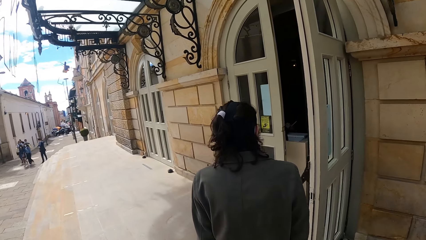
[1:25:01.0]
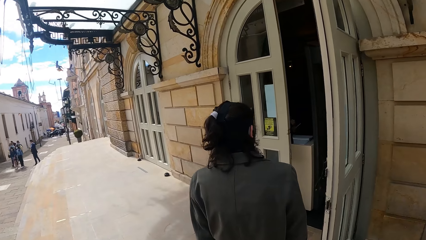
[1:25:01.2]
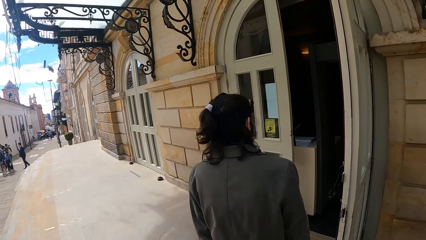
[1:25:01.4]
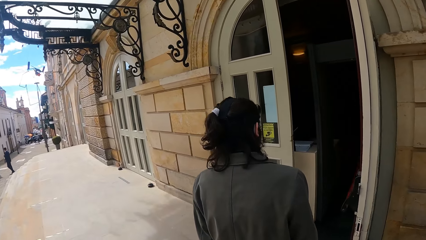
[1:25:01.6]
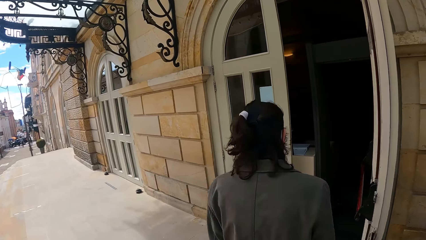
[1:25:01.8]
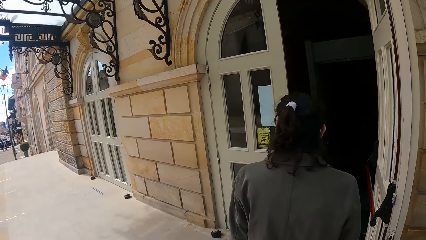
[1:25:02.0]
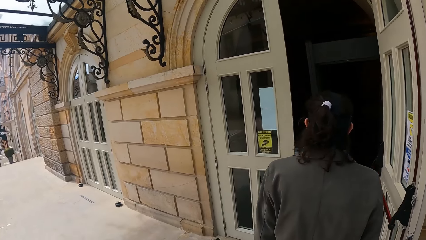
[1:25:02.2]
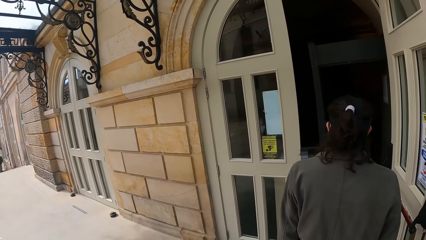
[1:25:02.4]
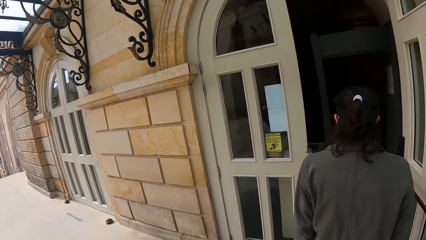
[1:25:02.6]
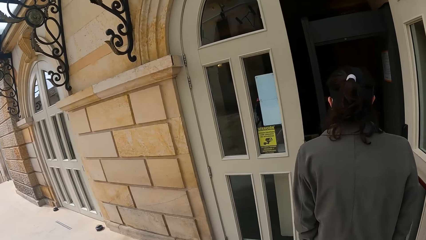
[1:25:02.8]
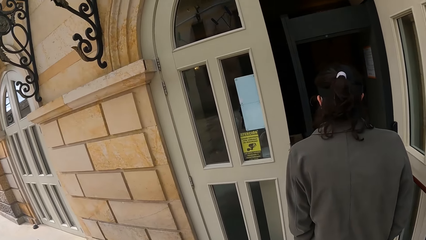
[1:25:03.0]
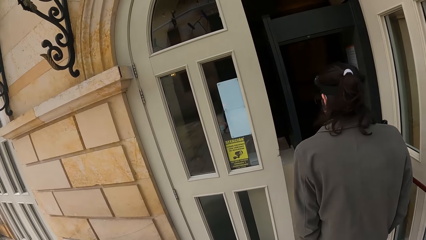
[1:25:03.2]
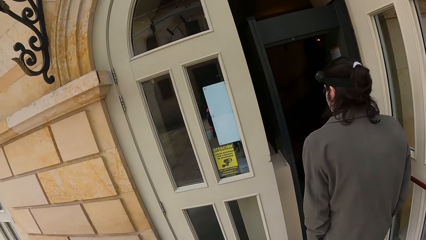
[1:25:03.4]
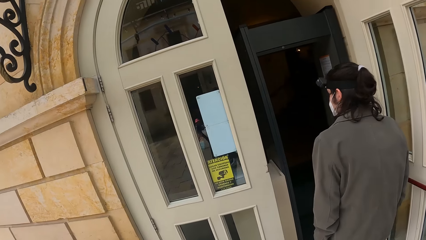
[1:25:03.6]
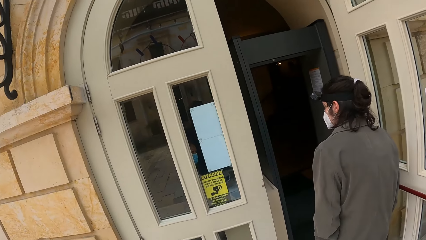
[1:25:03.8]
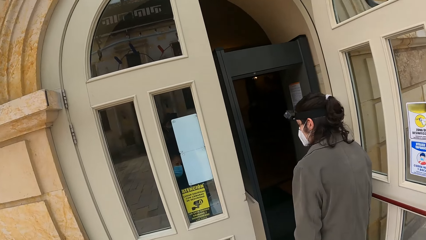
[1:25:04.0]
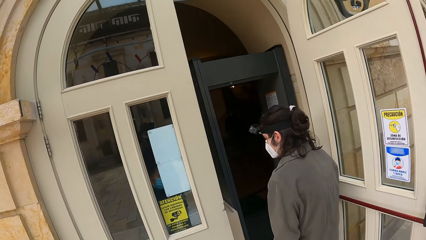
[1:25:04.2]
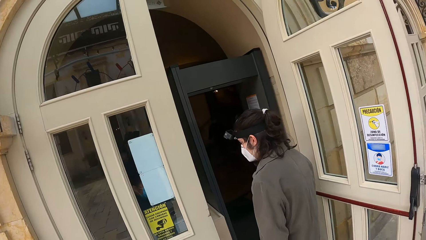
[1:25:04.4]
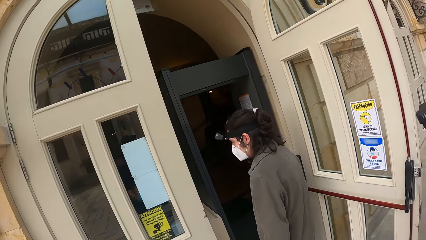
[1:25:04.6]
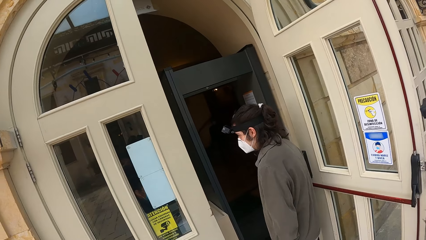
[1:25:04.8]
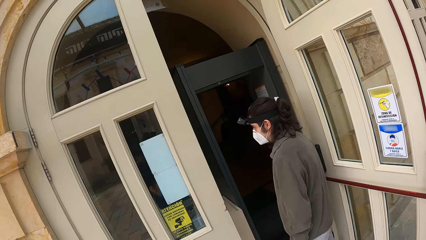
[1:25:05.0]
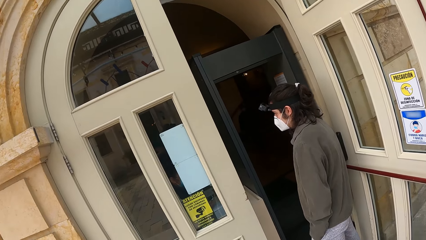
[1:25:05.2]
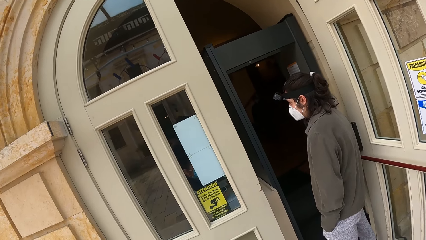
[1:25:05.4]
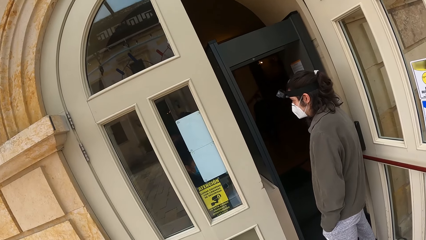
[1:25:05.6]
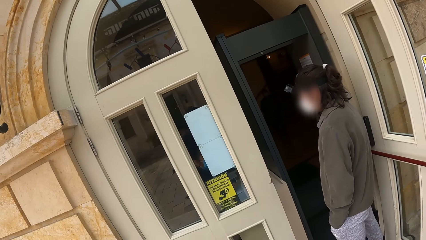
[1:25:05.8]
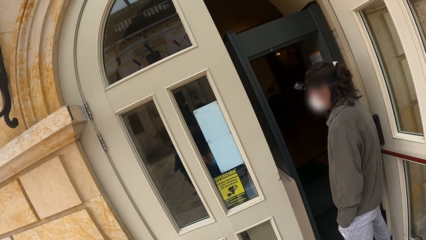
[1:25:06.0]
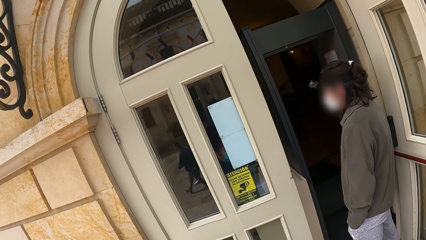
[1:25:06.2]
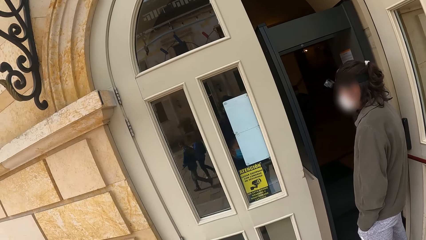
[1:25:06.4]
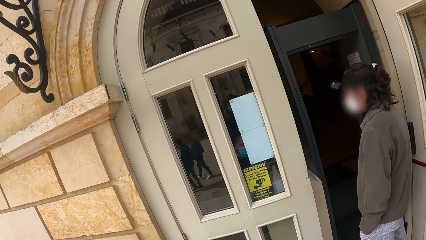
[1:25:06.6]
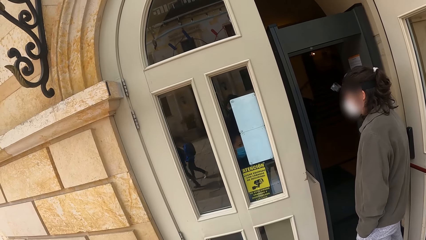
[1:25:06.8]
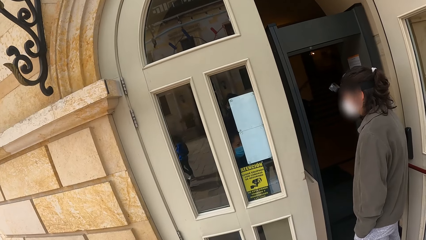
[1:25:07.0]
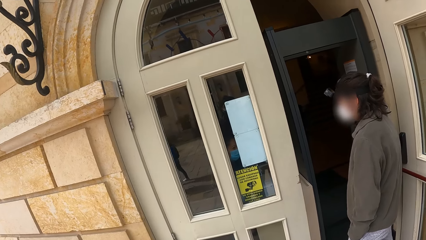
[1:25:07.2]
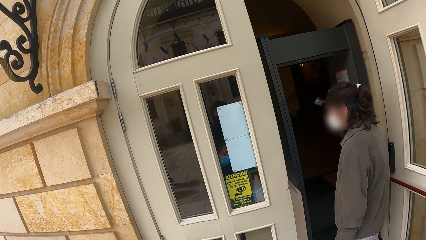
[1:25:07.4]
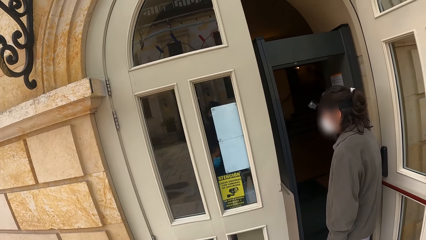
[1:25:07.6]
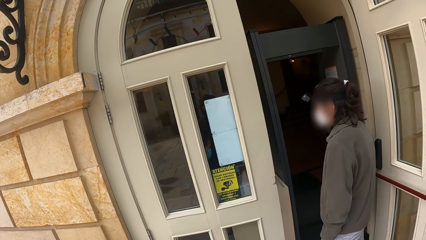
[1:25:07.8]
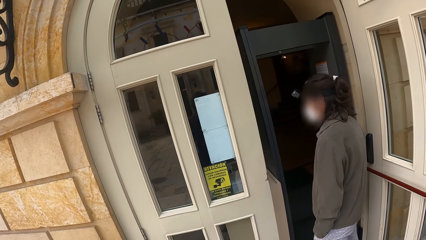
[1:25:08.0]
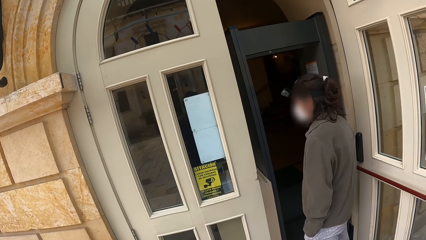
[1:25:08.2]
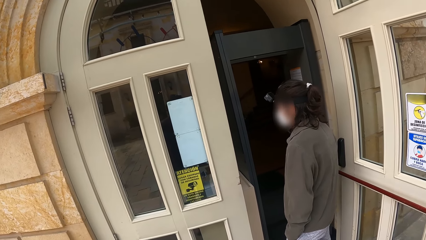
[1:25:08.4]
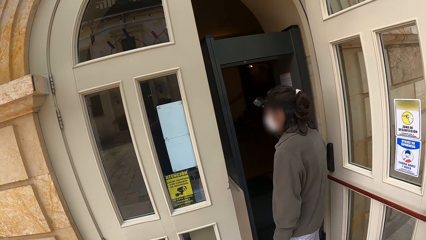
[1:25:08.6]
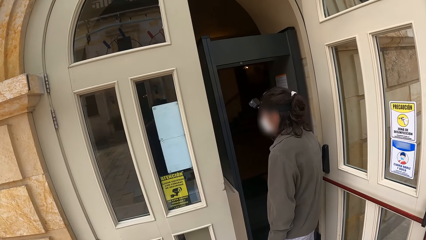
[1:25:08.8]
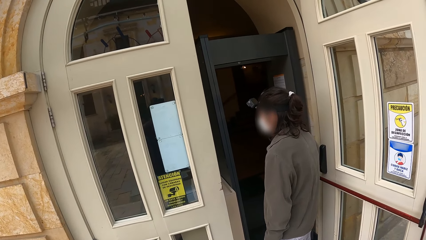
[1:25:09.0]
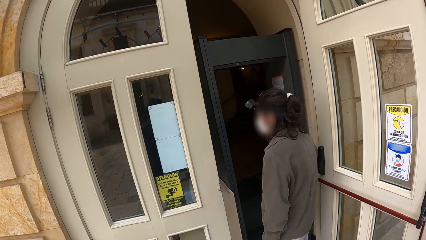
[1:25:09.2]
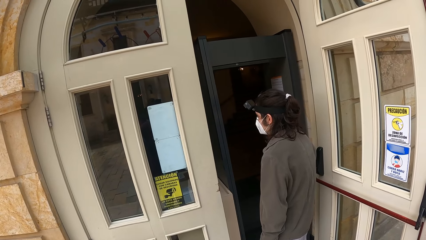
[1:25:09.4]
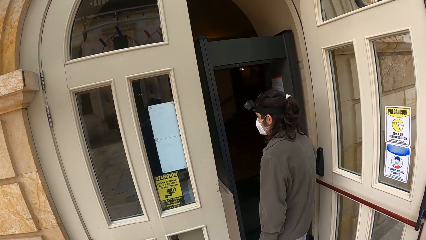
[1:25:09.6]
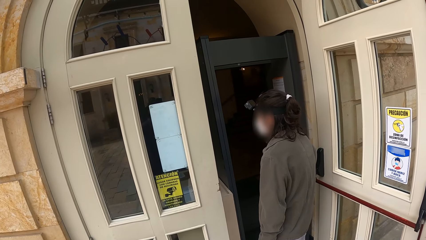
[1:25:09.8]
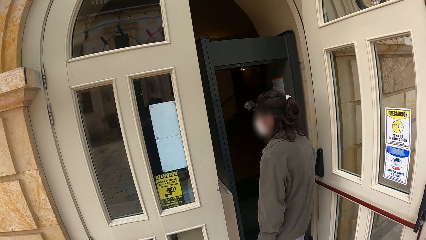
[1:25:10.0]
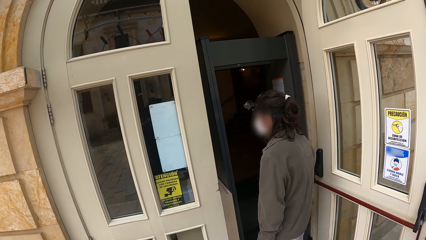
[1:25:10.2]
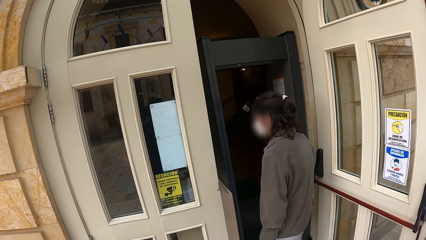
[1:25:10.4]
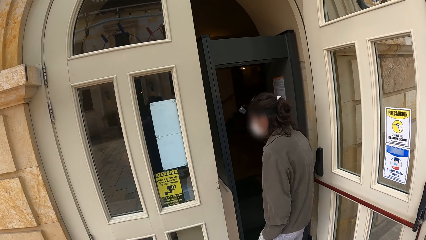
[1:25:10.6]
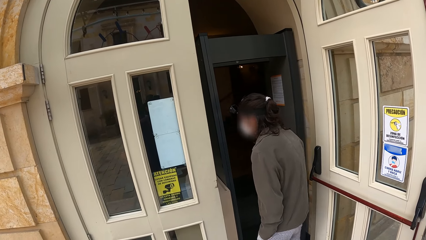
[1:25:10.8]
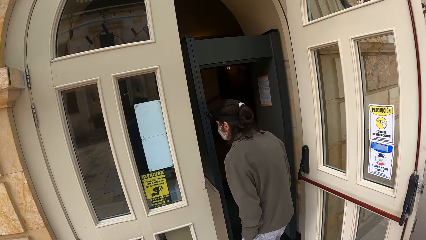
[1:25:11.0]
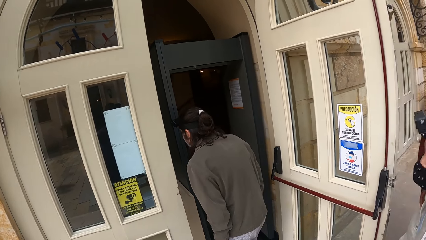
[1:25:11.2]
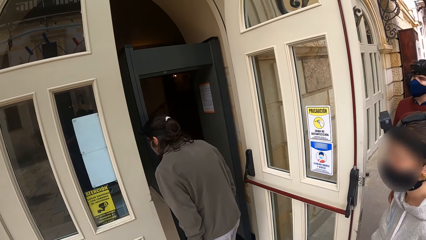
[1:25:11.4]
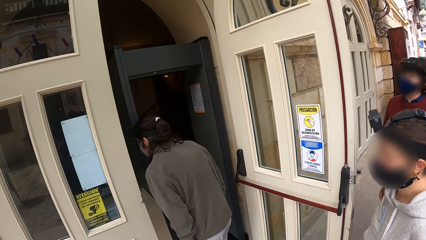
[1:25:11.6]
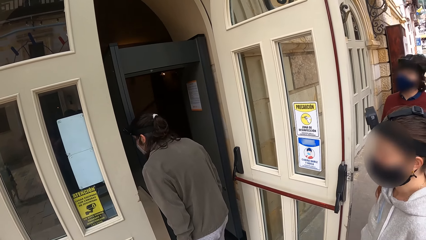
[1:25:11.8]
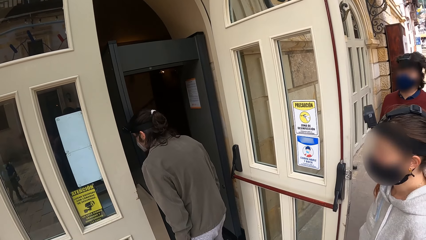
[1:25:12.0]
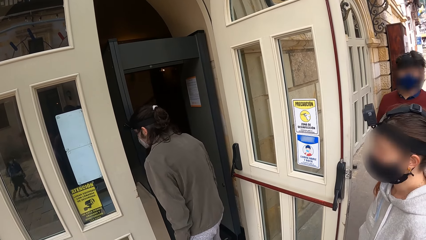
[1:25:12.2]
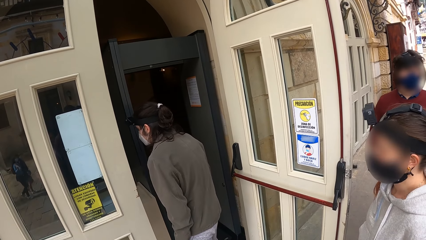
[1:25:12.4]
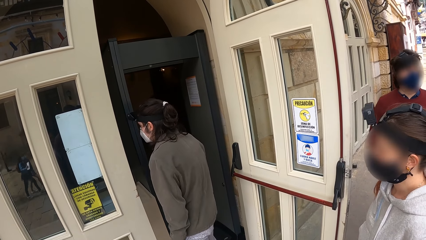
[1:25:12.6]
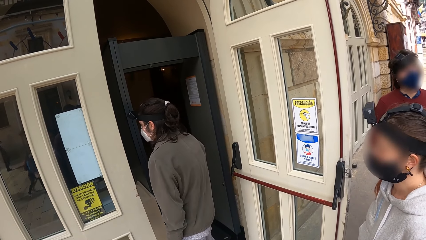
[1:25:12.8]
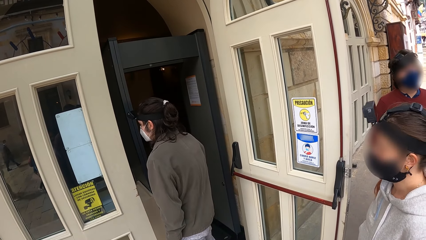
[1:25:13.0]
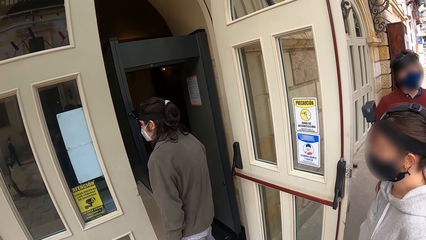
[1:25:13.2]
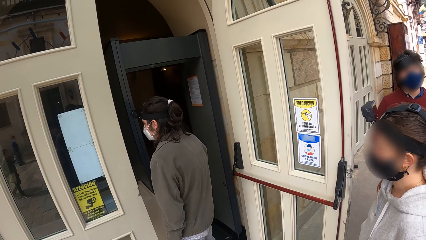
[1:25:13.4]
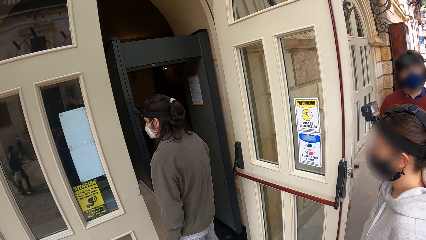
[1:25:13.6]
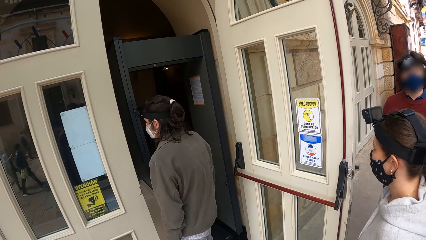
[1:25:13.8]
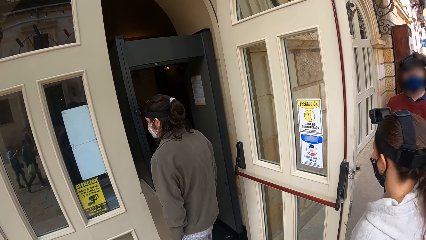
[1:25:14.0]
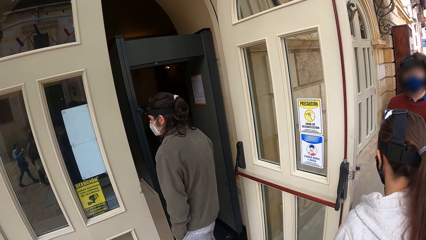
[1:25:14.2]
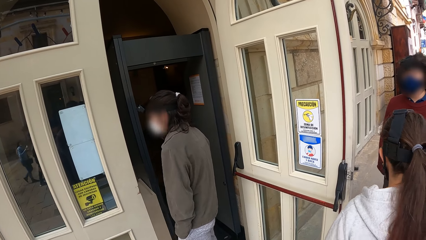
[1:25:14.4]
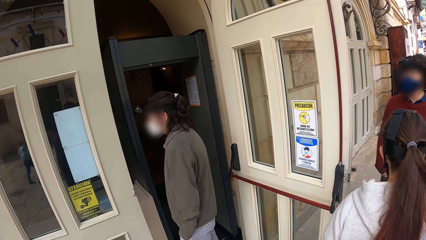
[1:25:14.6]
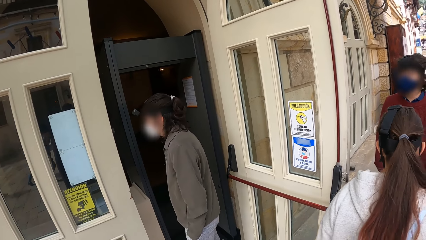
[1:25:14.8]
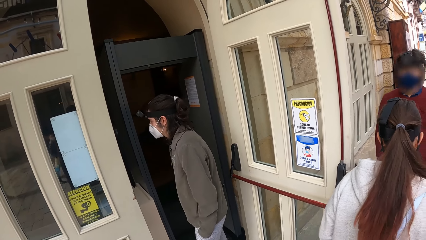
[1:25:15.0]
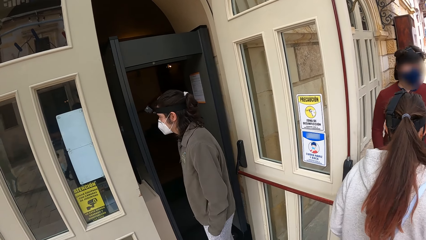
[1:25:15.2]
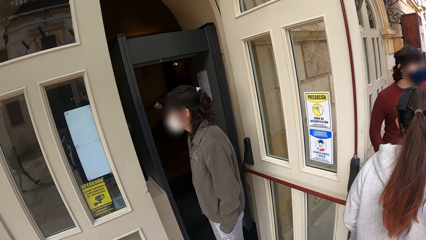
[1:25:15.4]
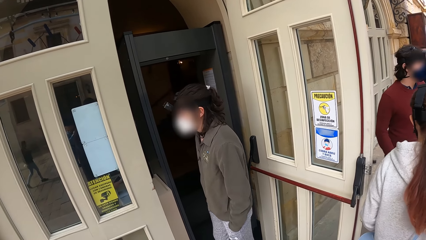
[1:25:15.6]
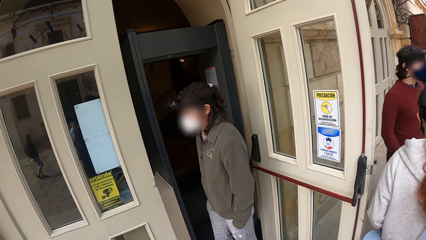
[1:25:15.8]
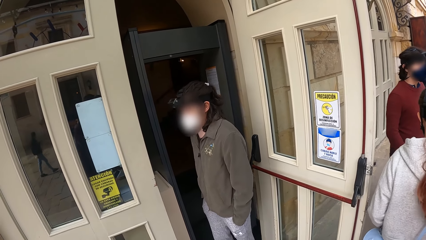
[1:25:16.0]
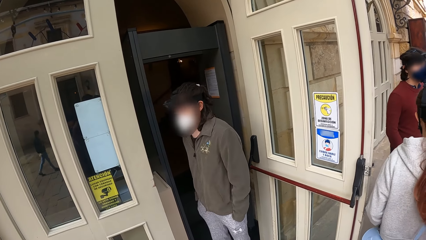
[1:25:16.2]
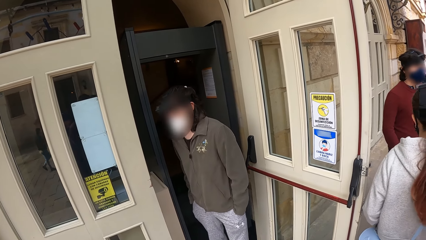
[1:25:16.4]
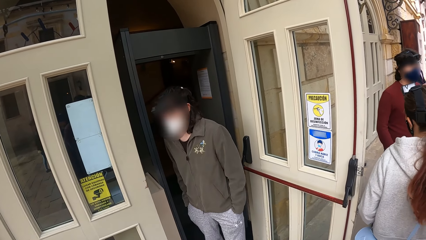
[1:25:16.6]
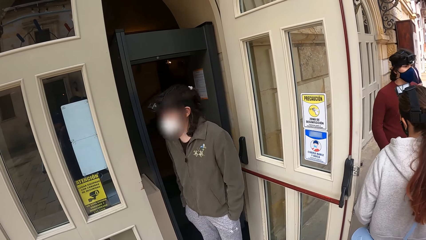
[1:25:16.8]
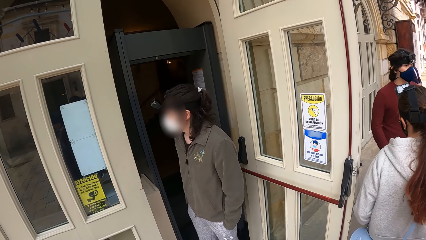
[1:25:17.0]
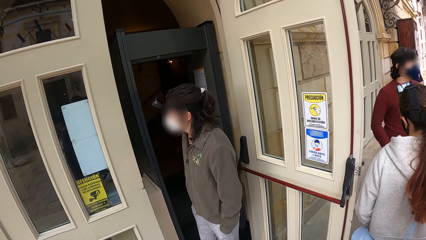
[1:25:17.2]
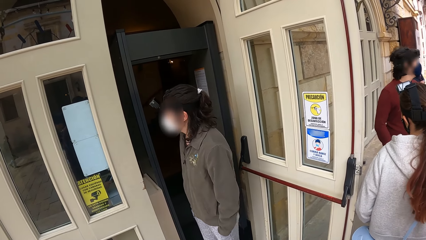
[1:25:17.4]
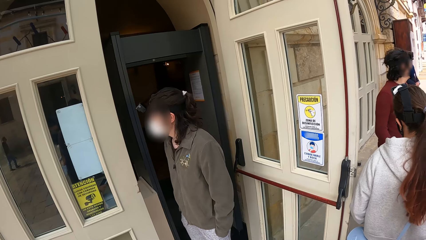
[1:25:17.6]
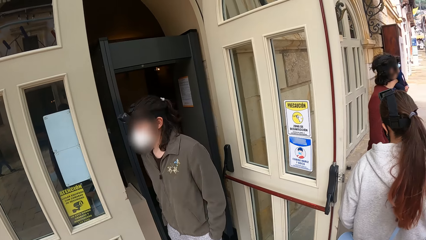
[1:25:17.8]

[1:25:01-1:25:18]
The camera wearer stops at a door. They look around. They turn back.
